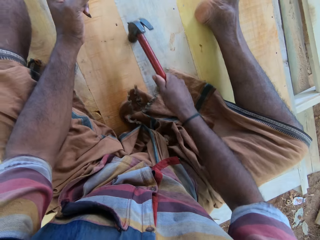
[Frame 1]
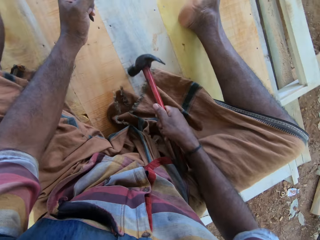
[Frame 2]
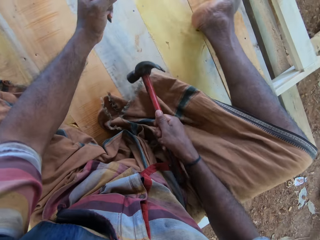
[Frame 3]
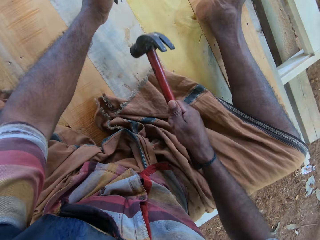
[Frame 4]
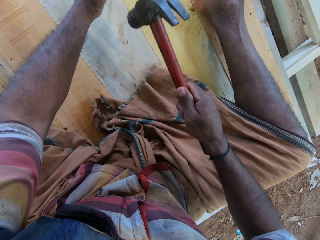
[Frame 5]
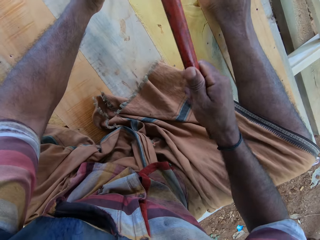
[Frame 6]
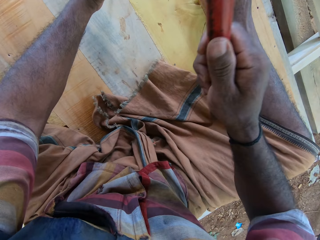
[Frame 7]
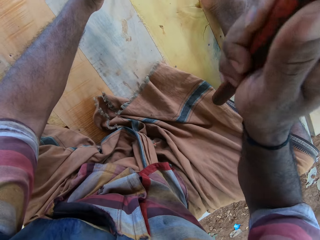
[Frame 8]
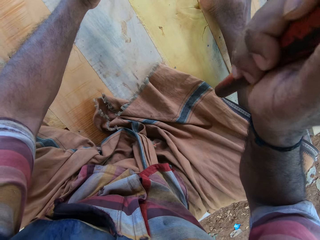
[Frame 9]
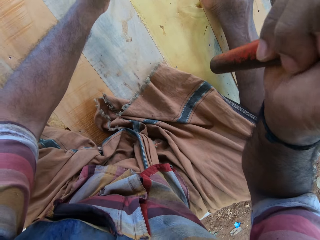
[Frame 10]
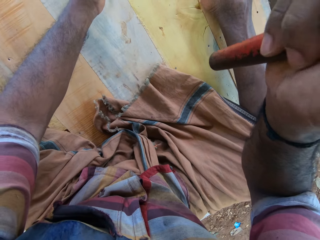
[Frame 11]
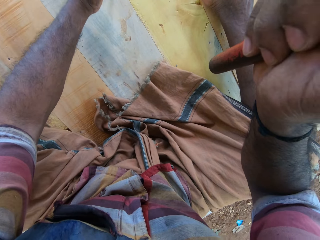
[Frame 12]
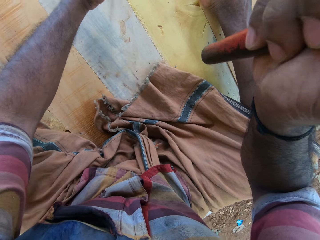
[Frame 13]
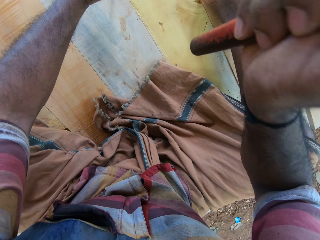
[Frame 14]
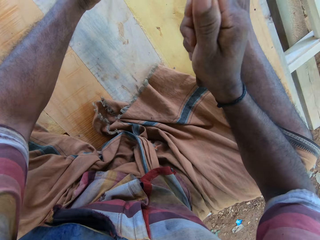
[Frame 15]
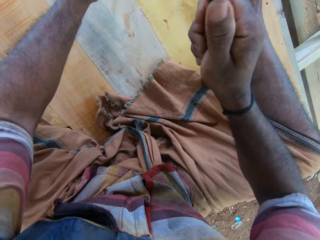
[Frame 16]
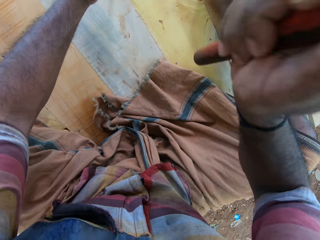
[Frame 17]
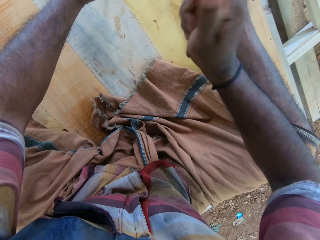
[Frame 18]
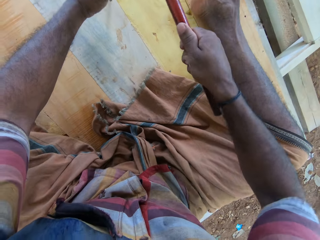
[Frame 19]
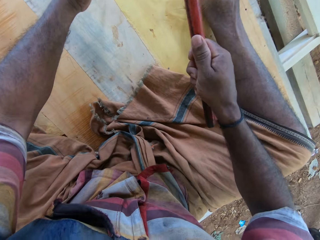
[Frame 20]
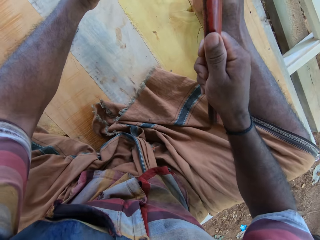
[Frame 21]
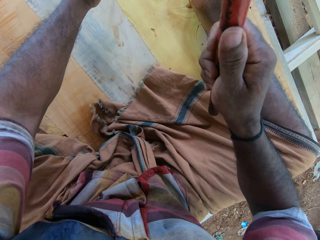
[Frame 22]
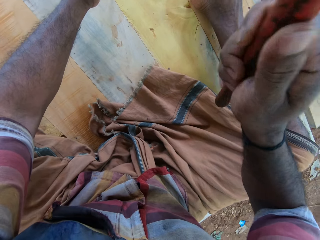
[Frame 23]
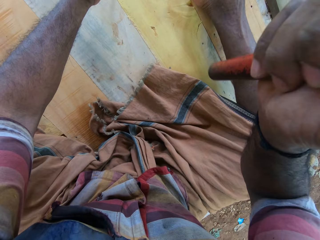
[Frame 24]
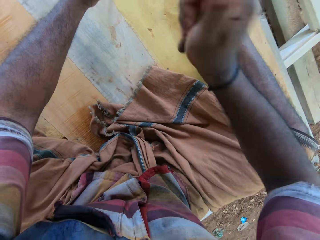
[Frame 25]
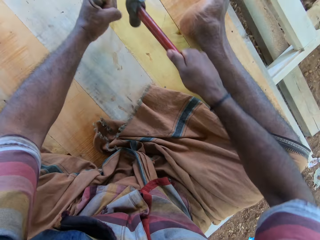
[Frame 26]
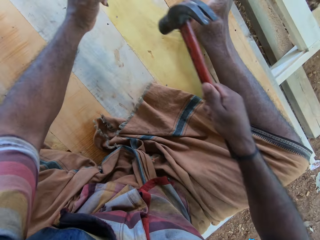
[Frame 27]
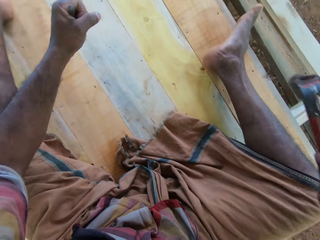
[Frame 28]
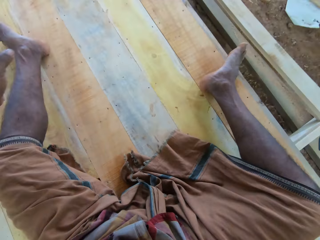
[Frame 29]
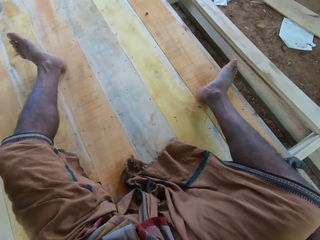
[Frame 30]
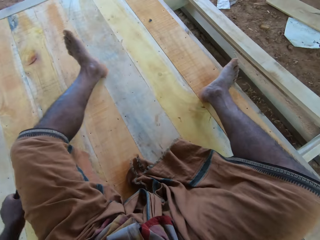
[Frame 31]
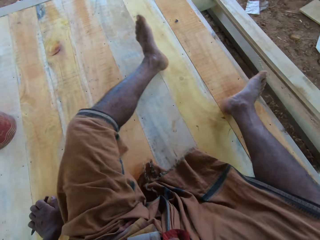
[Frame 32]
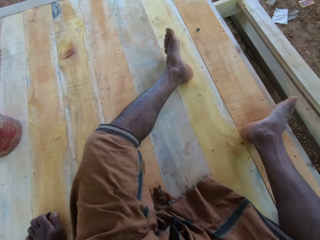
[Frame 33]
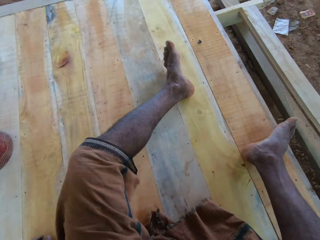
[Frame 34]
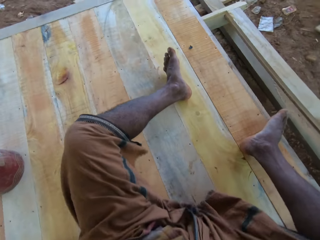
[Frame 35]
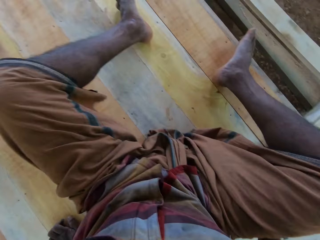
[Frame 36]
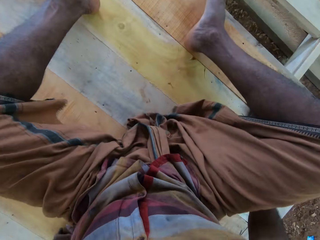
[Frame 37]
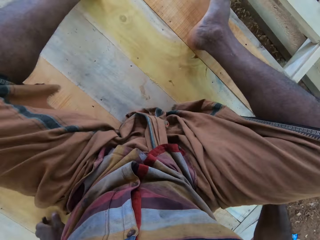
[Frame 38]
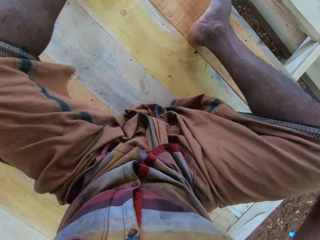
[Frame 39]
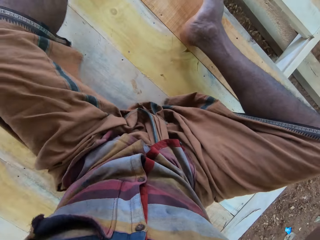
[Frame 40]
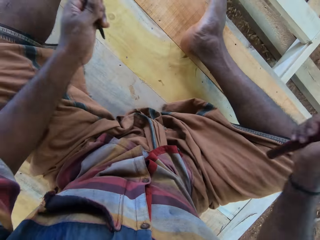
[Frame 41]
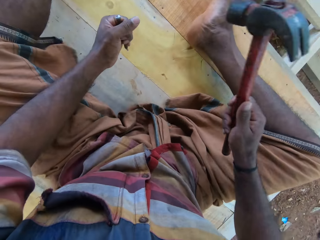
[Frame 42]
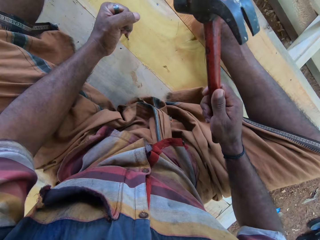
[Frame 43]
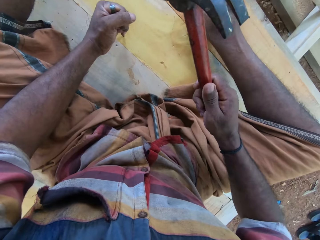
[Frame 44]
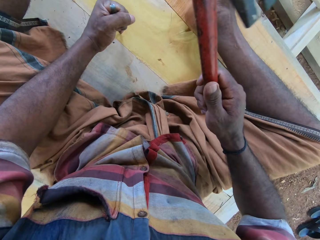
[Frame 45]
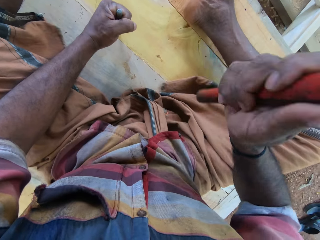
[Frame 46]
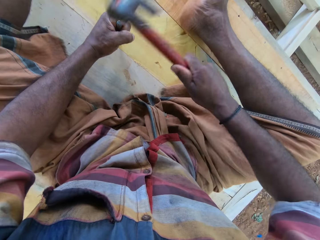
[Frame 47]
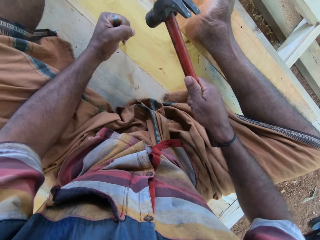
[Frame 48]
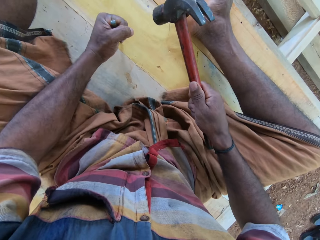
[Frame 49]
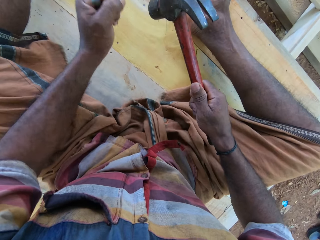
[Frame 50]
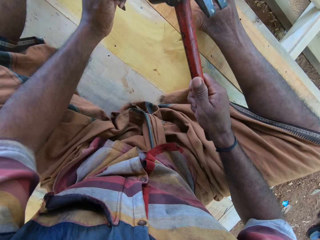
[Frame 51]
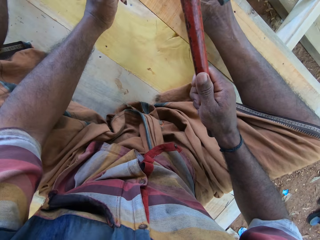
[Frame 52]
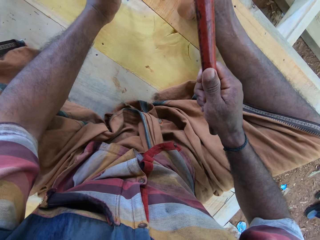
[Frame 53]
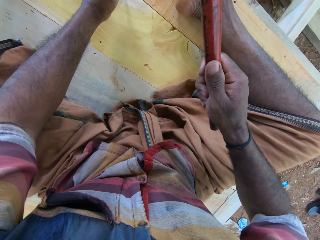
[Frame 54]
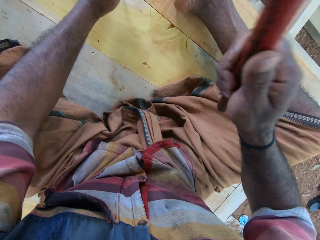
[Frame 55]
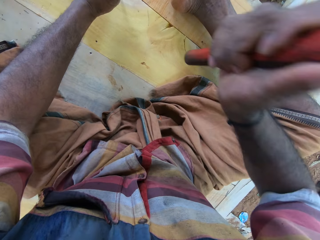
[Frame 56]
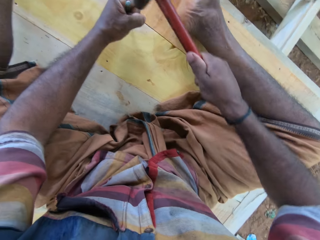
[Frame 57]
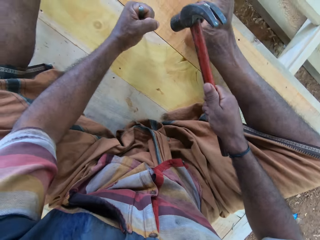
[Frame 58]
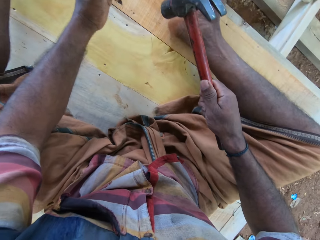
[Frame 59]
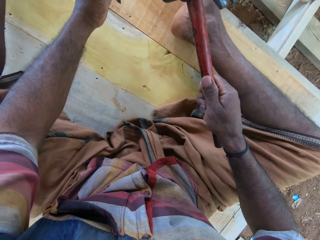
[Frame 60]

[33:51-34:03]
The camera wearer fixes the nail with a hammer. They hold the chisel. They fix the nail with the hammer. They hold the hammer. They move on the wood floor. They put the chisel on the nail. They hit the chisel with the hammer.

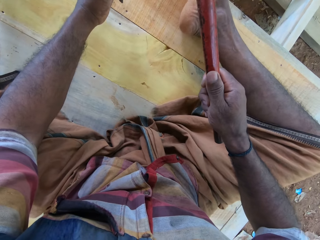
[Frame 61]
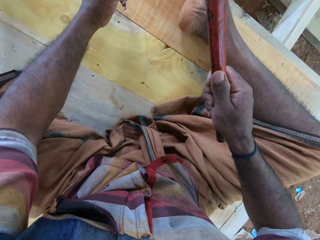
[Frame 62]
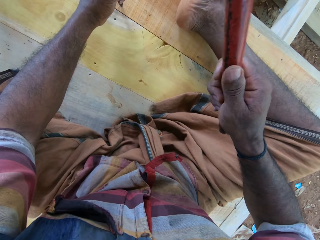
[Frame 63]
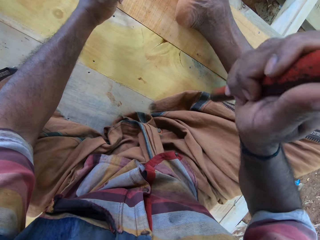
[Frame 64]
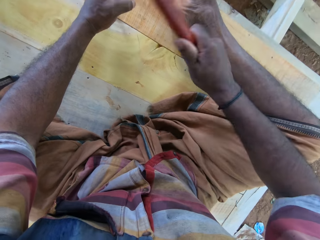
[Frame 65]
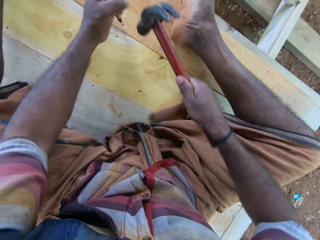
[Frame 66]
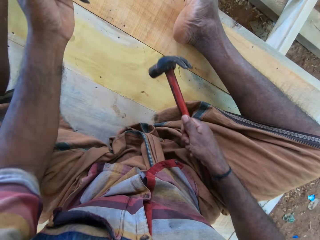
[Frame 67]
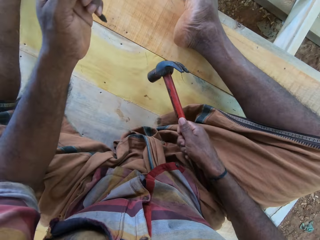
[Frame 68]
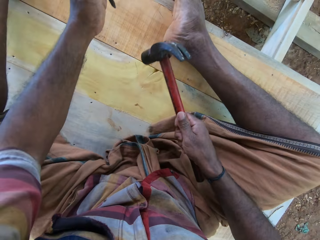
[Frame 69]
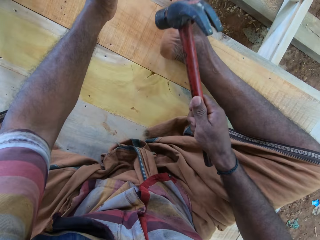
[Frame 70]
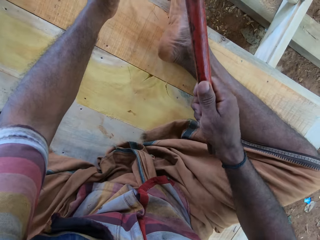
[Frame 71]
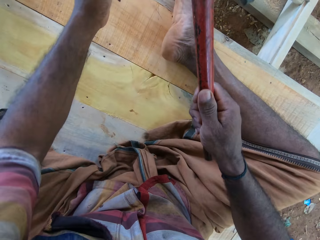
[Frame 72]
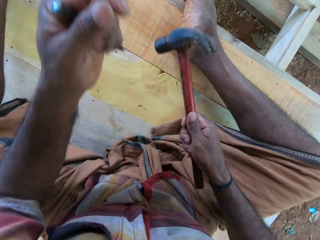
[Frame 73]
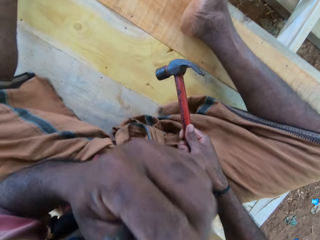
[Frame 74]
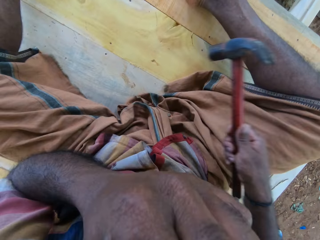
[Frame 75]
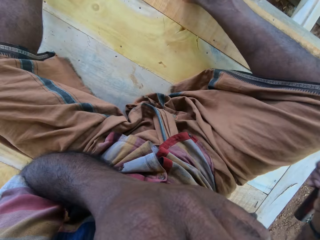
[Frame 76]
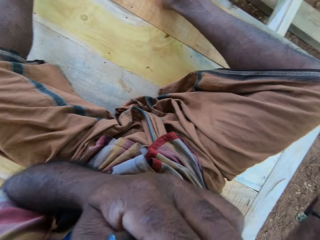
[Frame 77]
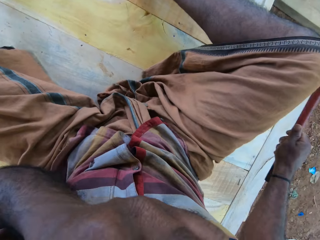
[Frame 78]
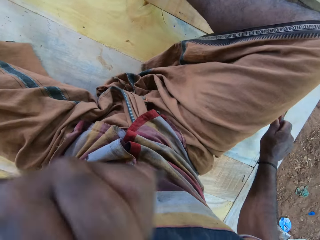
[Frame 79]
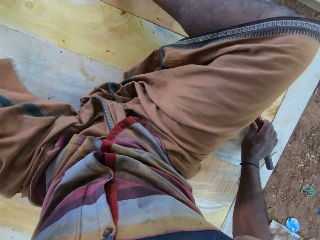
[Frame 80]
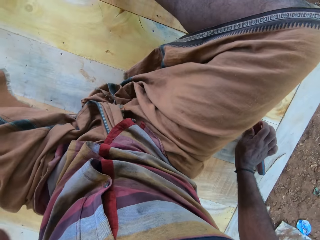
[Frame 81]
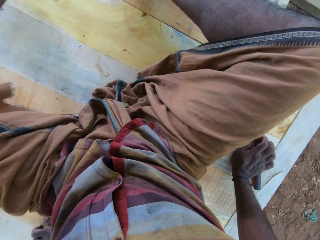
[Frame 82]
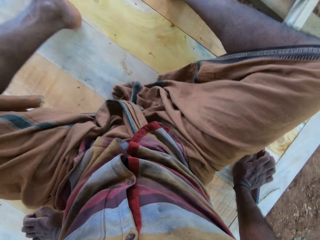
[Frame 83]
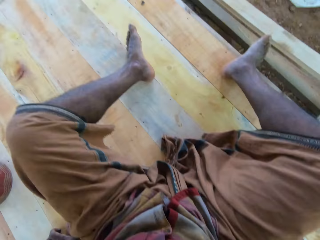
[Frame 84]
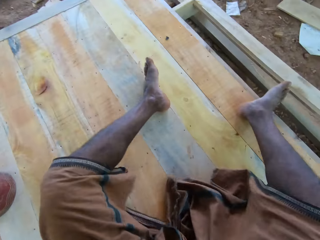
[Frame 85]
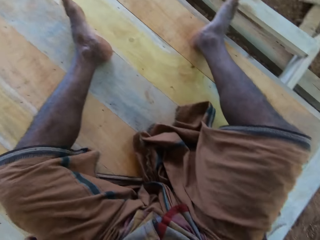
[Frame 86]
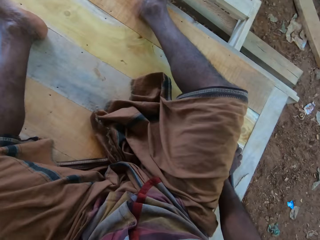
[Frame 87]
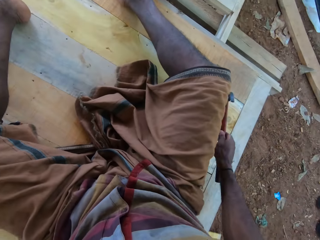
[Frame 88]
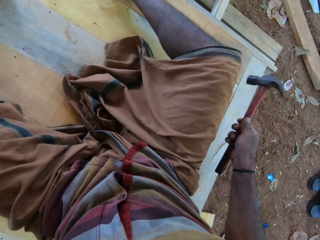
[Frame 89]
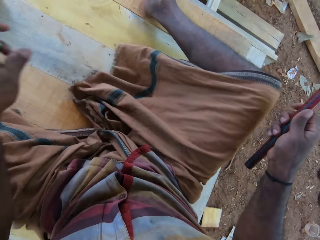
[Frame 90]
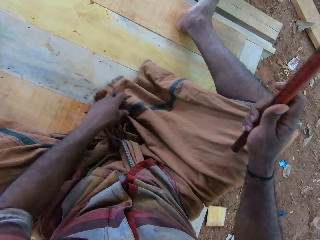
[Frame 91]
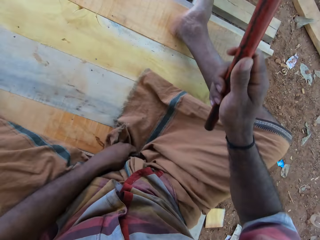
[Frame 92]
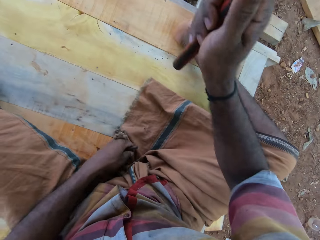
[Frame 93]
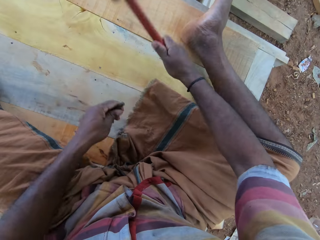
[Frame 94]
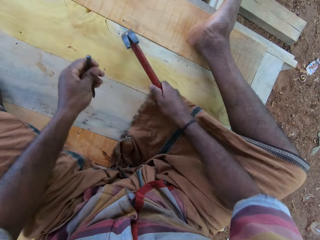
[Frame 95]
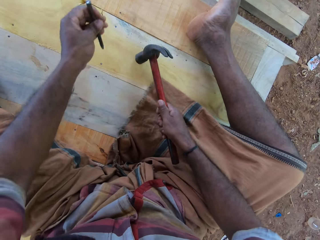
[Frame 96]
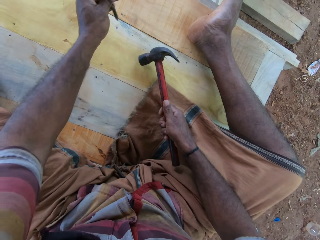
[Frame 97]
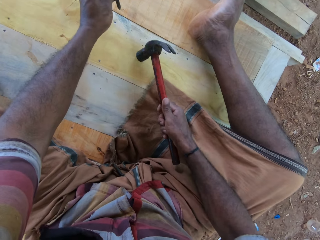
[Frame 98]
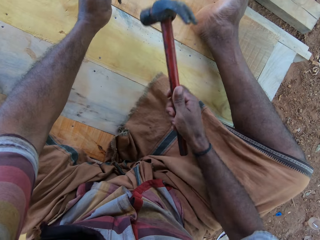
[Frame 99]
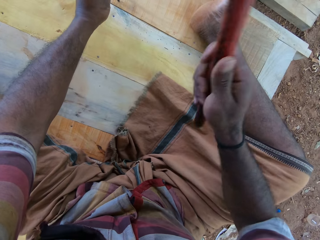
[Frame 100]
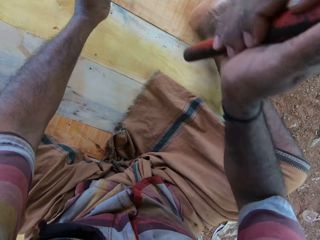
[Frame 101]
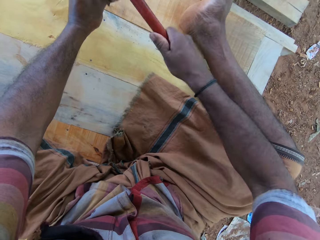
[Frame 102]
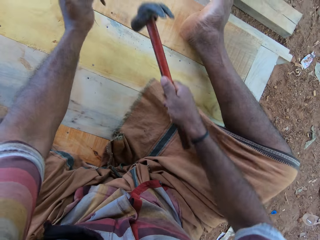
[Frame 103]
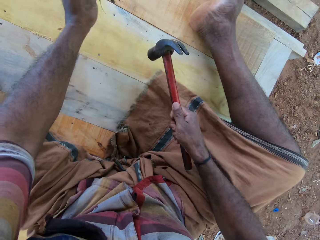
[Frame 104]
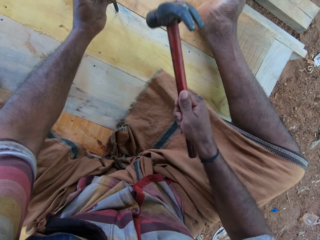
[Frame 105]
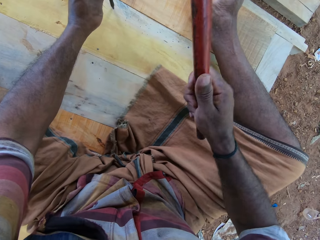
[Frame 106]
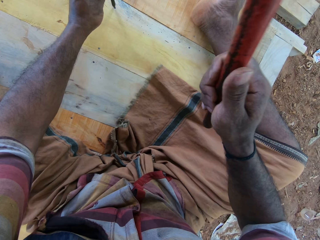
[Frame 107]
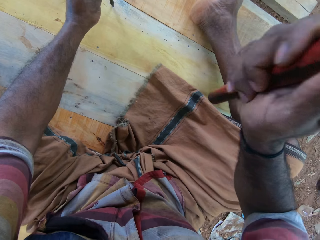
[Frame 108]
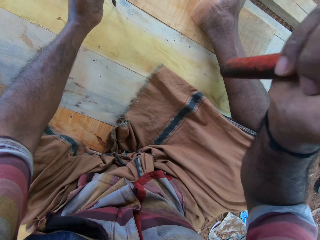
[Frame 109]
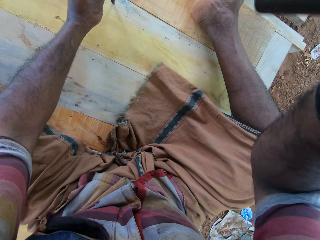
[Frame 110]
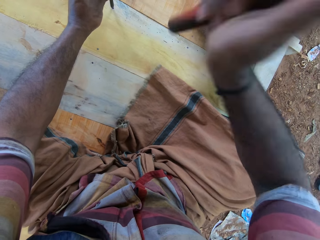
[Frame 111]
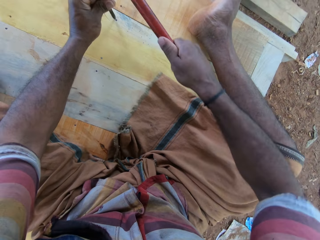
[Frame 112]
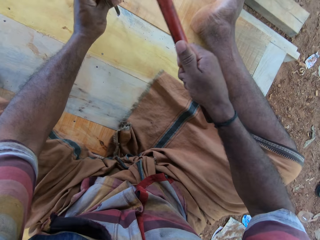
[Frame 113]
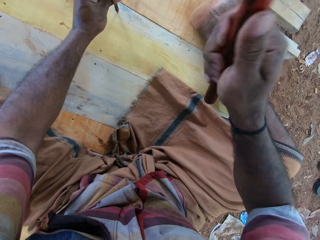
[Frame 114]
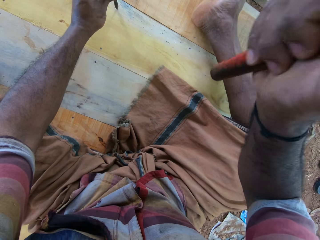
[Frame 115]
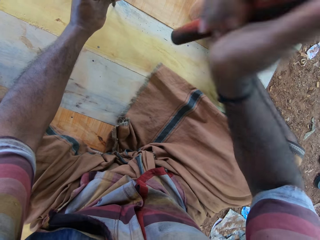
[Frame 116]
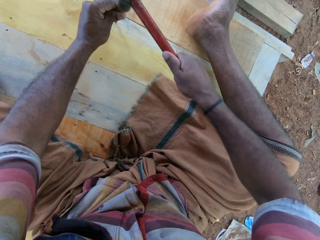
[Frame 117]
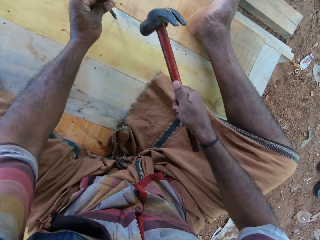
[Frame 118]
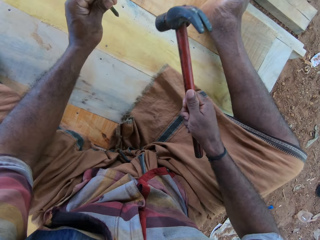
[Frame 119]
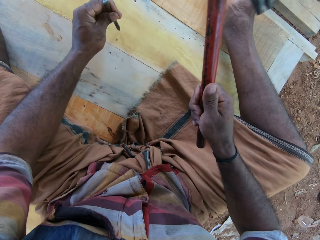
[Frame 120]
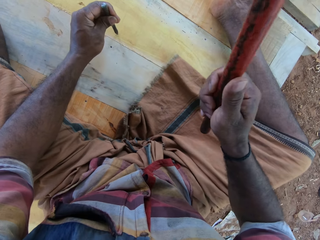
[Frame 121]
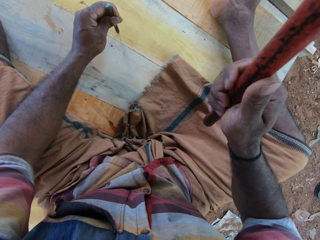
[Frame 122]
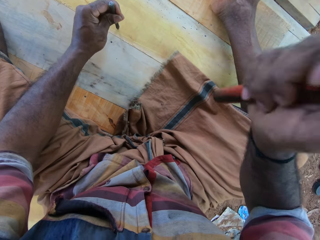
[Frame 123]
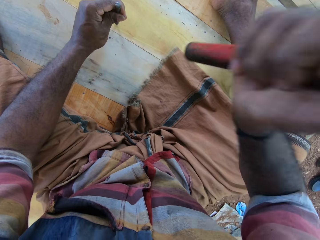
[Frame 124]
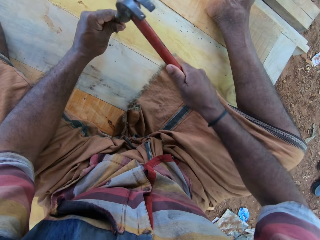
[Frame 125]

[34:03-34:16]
The camera wearer holds the hammer. He puts the chisel on the nail. He hits the chisel with the hammer. He holds the hammer. He lifts the left hand. He touches his face. He puts the hammer down. He moves on the wood floor with his buttocks. He holds the hammer. He fixes the nail with the hammer. He puts the chisel on the wood. He hits the chisel with the hammer. He holds the hammer.
